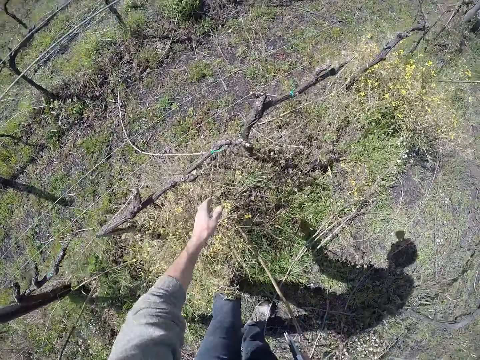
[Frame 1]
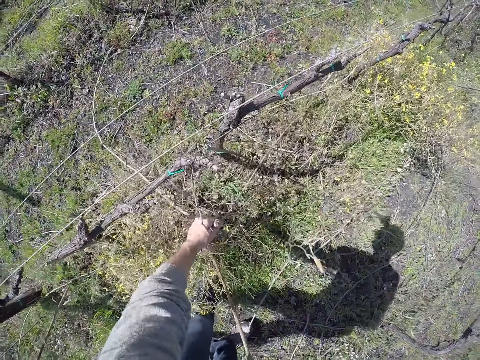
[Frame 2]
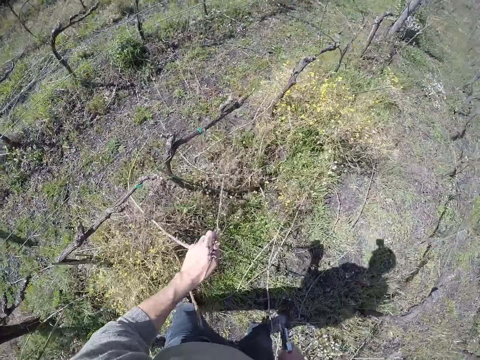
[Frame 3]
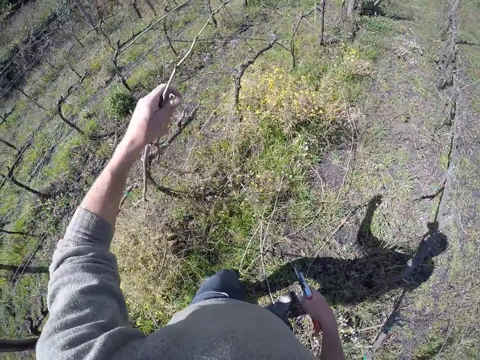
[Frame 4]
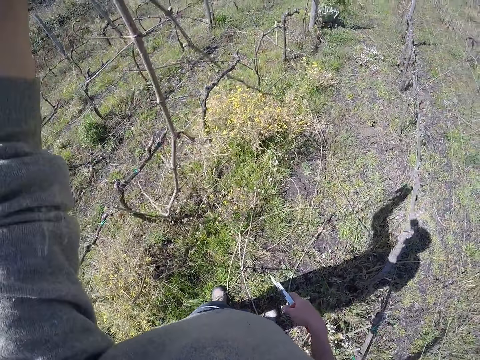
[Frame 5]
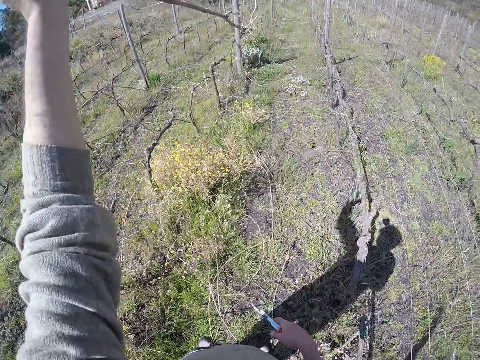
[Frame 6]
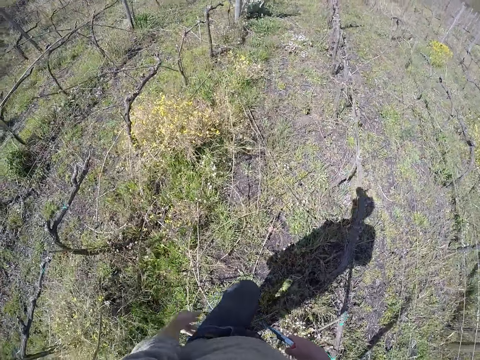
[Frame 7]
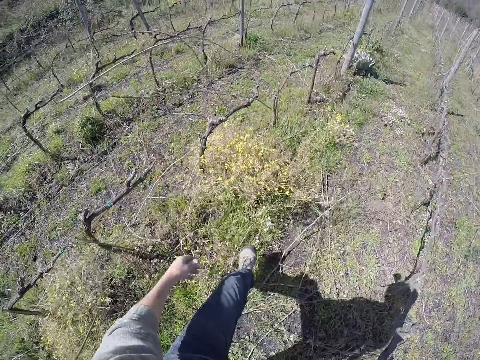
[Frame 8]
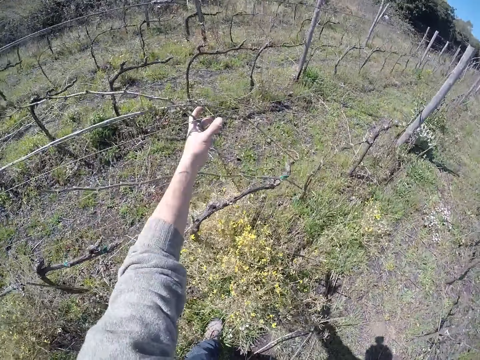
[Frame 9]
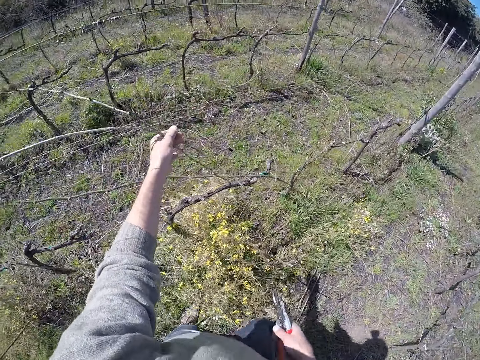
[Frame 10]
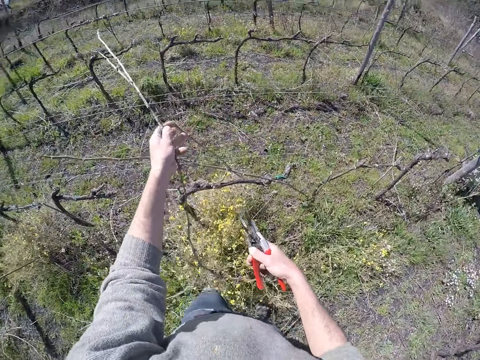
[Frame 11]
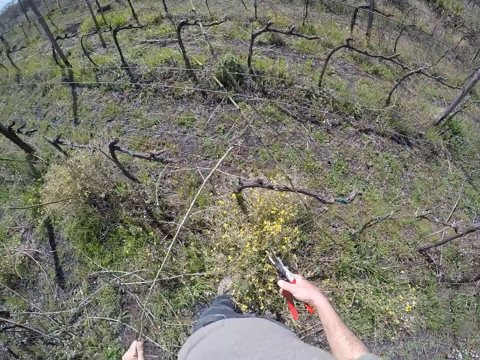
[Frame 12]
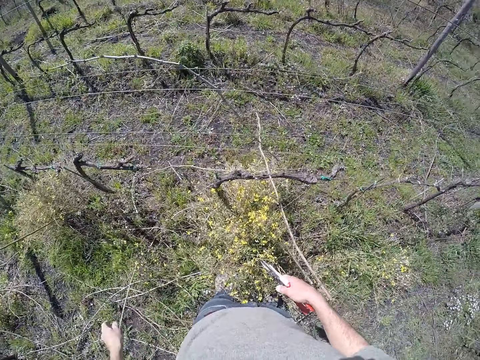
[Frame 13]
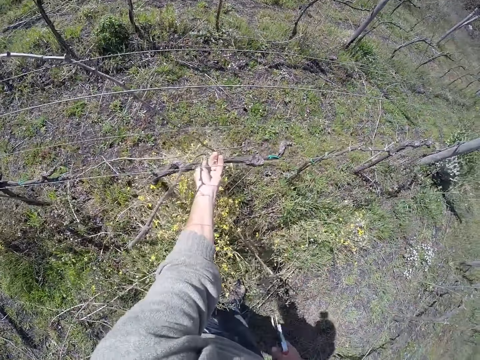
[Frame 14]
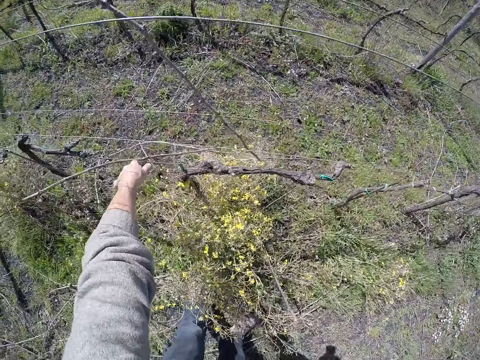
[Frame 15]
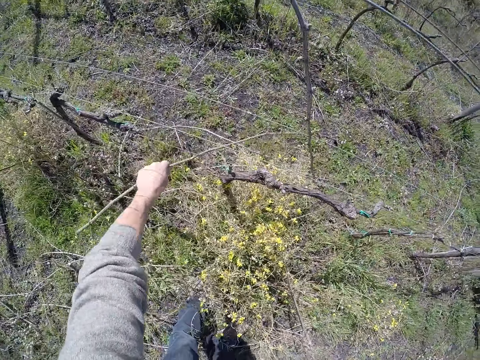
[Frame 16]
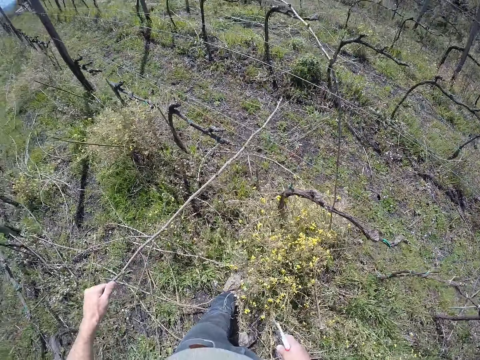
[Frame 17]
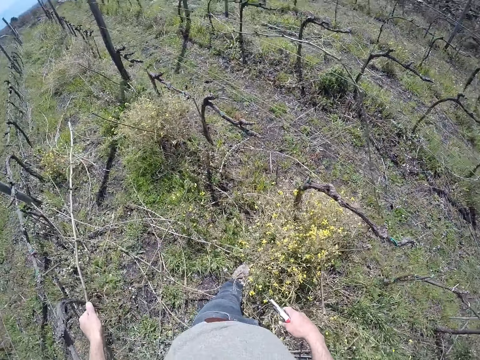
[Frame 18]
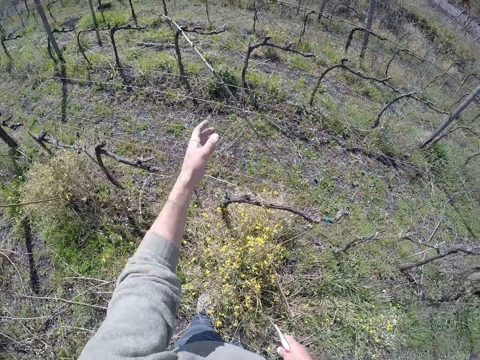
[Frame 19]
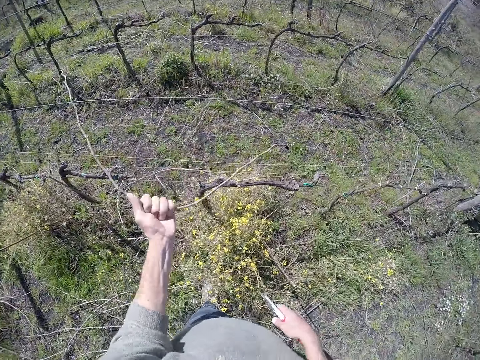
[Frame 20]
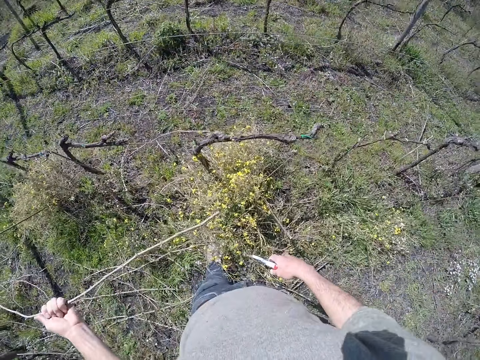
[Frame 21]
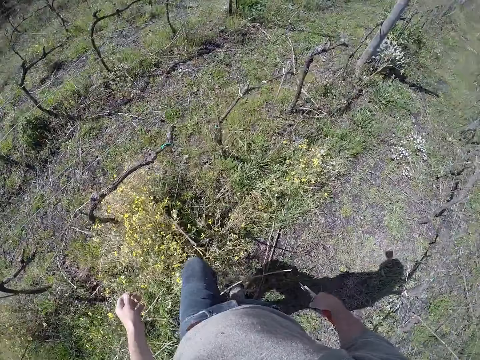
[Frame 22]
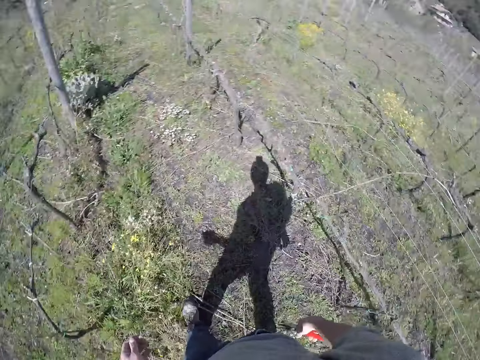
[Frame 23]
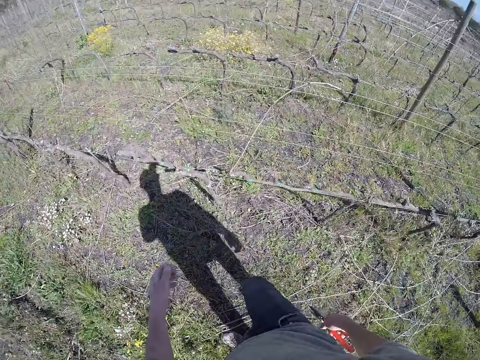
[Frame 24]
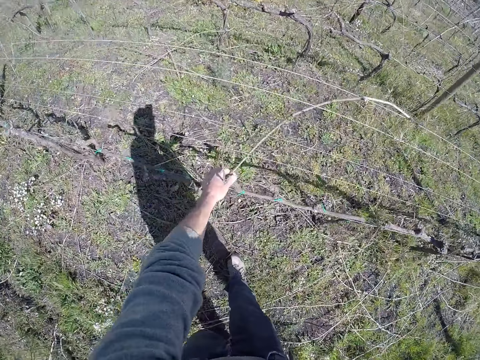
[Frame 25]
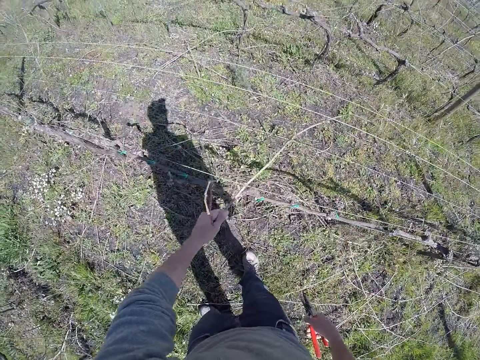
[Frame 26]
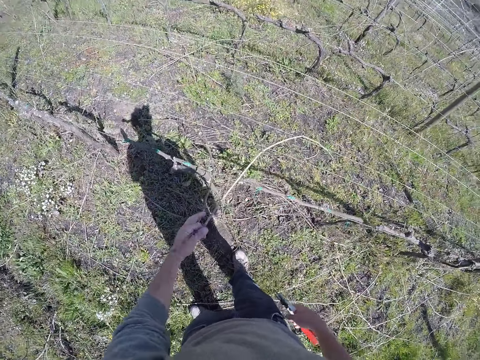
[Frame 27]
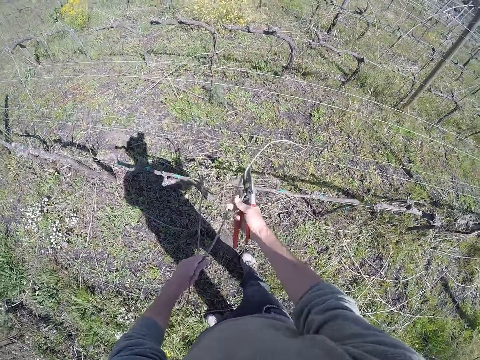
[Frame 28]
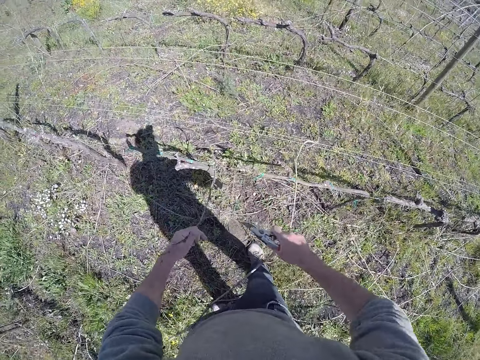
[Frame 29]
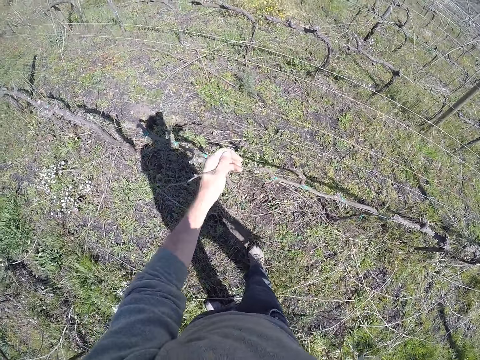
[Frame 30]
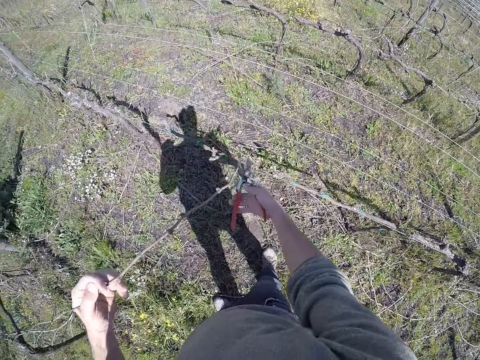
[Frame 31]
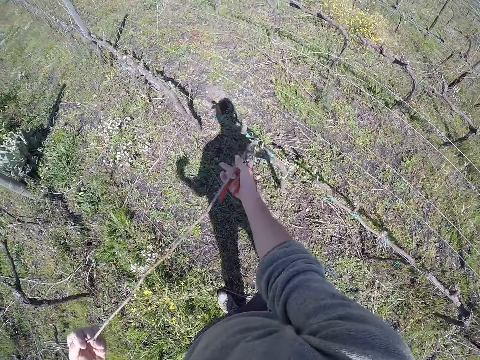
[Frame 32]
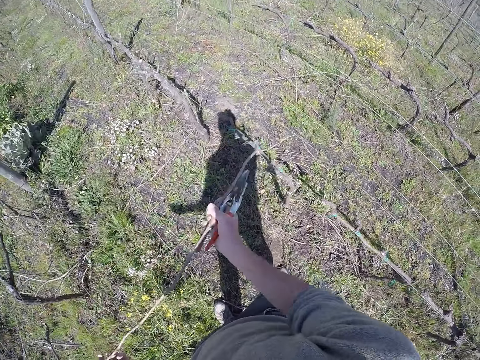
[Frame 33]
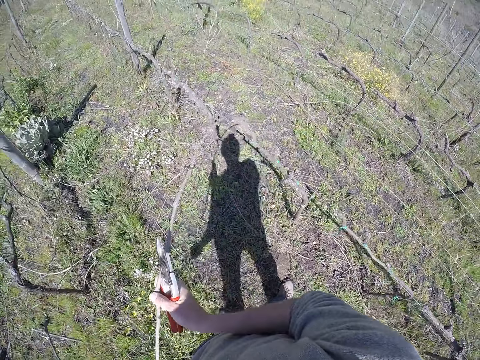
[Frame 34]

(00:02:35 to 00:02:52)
The camera wearer puts a dry branch on the ground. He removes dried twigs from the wire fence post with his left hand. He drops the dried twigs in his left hand to the ground. He pulls dried twigs from the wire fence post with his left hand. He puts a dry branch on the ground. He picks a dry branch on the fence. He drops the dried twig in his left hand to the ground. He removes the dried twig from the wire fence post with his left hand. He drops the dried twig in his left hand to the ground. He walks in the garden. He removes dried twigs from the wire fence post with his left hand. He removes a dried twig from the wire fence post with his right hand. He drops the dried twig in his right hand to the ground. He removes a dried twig from the wire fence post with both hands.

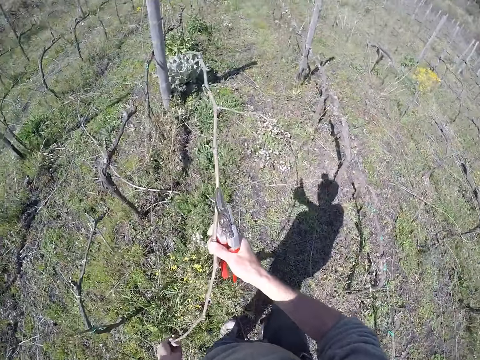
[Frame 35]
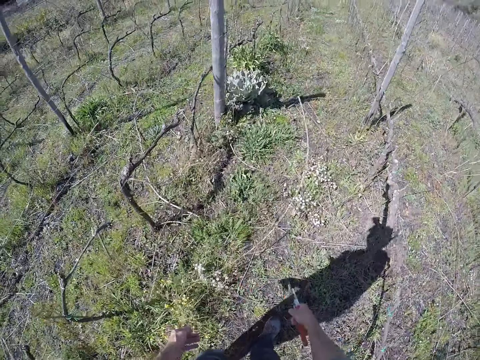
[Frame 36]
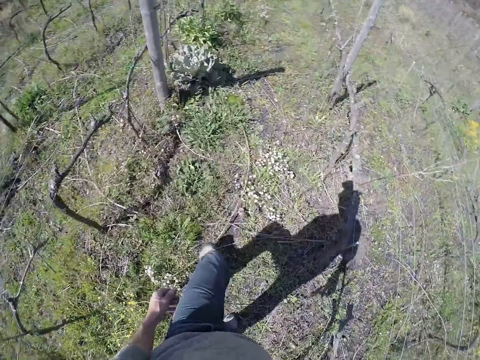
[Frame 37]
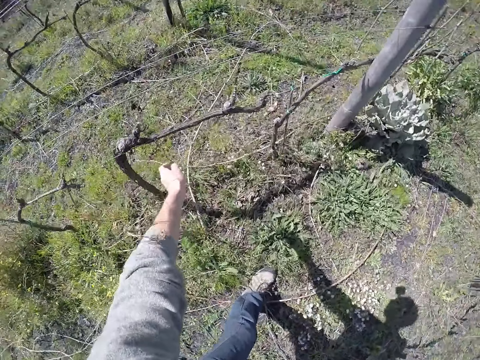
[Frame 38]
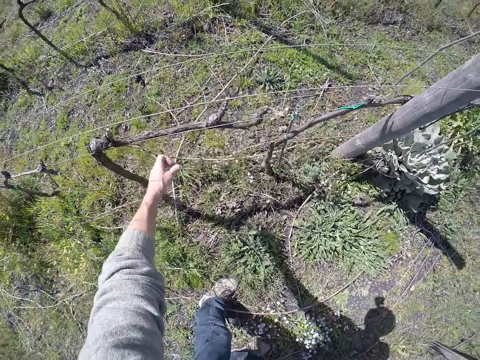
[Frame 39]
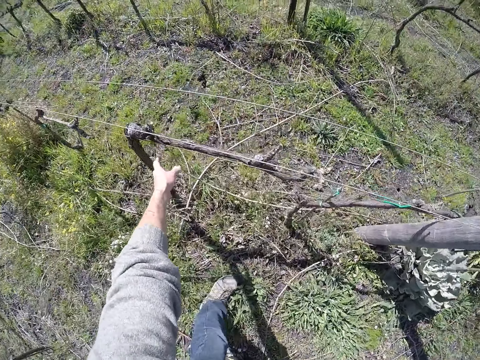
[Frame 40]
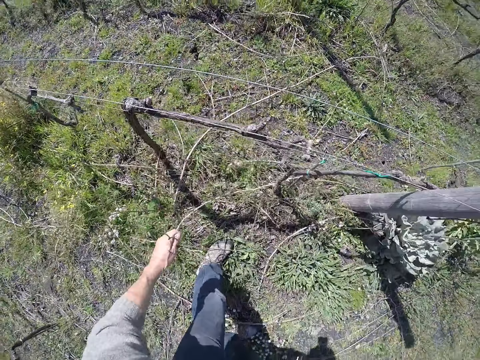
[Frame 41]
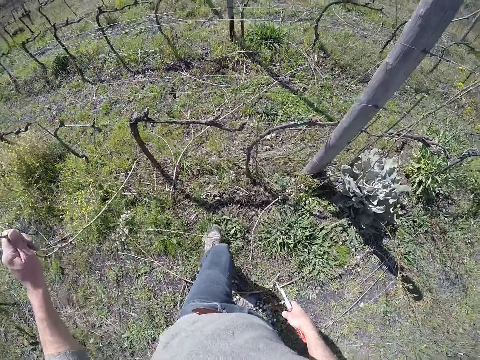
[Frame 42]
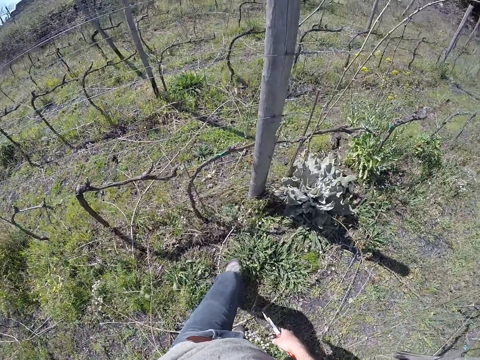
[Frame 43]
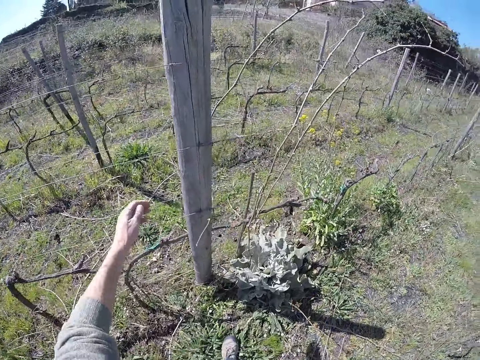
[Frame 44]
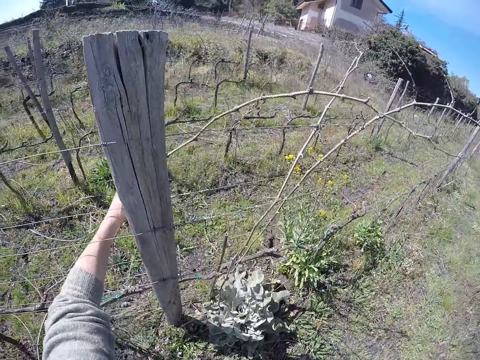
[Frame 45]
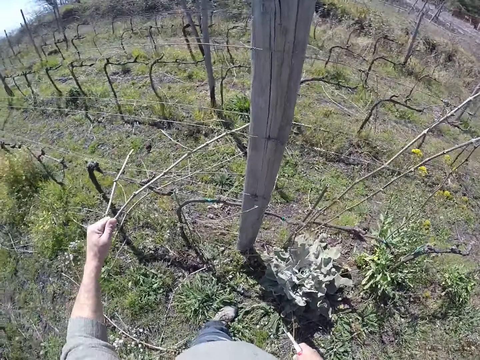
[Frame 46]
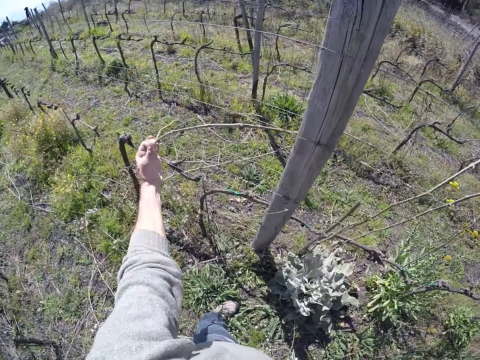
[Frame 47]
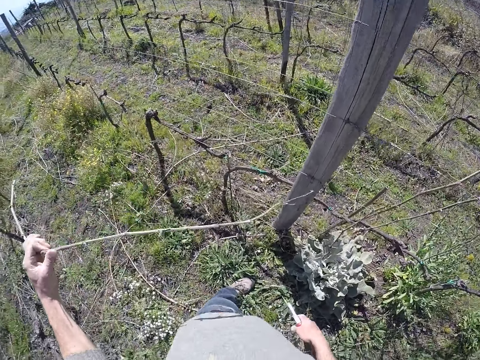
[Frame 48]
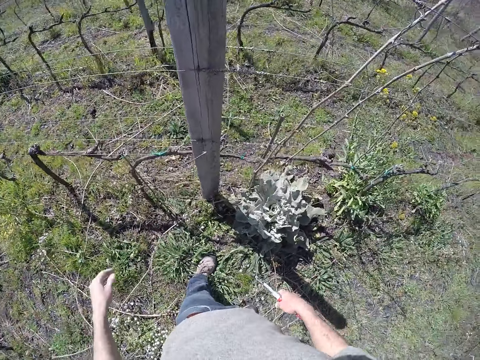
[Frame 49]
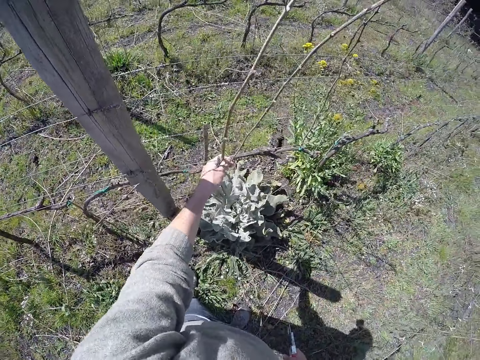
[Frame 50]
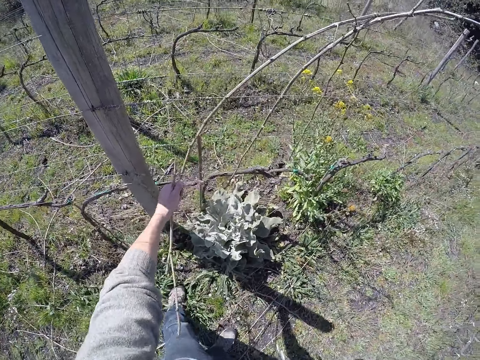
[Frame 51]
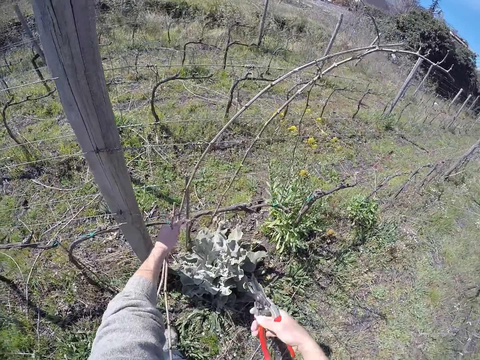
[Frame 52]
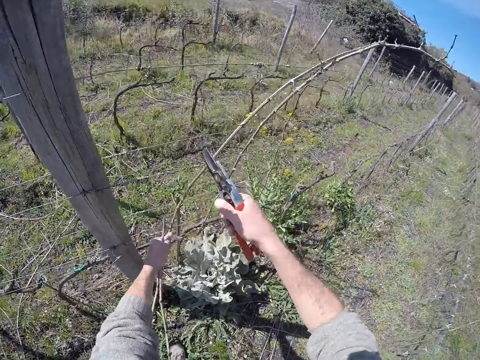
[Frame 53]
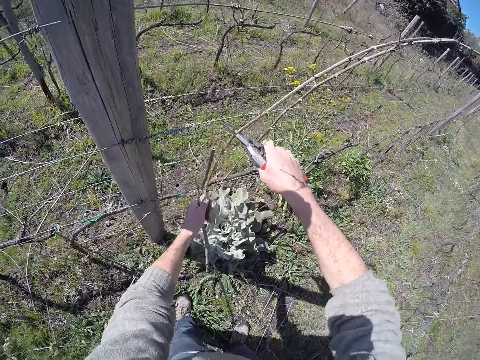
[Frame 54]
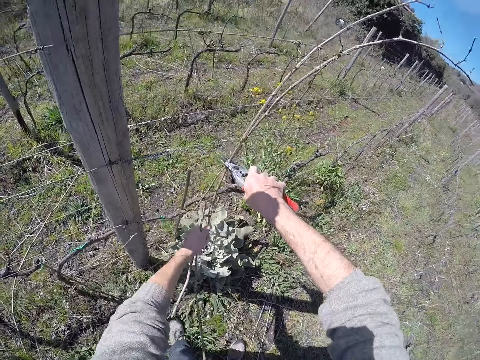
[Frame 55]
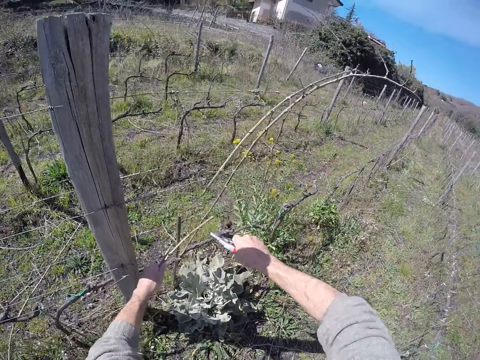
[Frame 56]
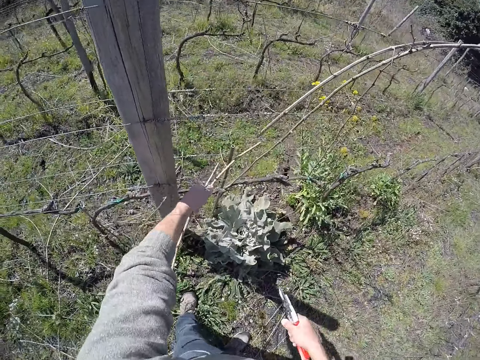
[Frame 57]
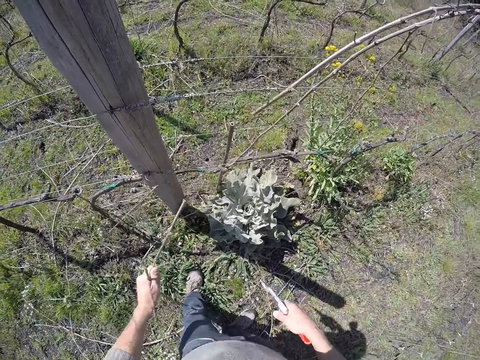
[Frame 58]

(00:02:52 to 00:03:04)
The camera wearer drops the dried twig in both hands to the ground. He removes a dried twig from the wire fence post with his left hand. He drops the dried twig in his left hand to the ground. He removes a dried twig from the wire fence post with his left hand. He drops the dried twig in his left hand to the ground. He removes dried twigs from the wire fence post with his left hand. He cuts the small ropes between the dried twig and the wire fence post with the secateur in his right hand. He cuts a dried twig on the wire fence post with the secateur in his right hand. He removes dried twigs from the wire fence post with his left hand.
